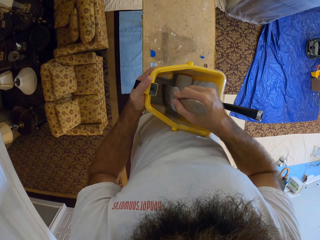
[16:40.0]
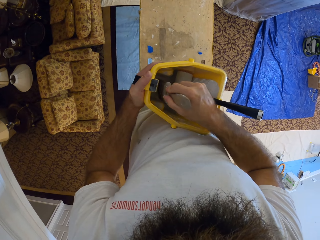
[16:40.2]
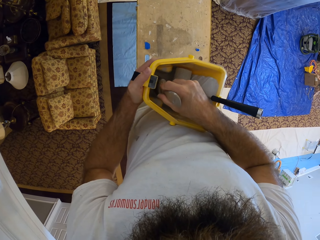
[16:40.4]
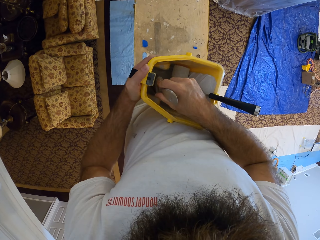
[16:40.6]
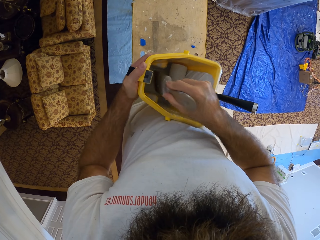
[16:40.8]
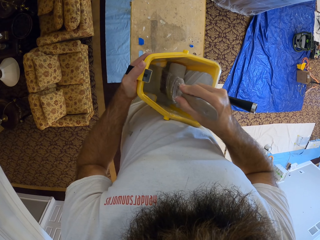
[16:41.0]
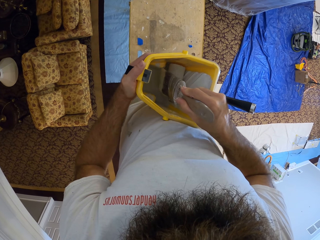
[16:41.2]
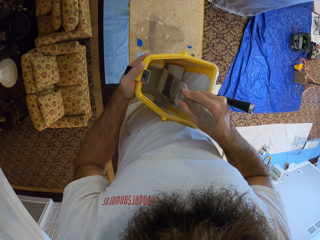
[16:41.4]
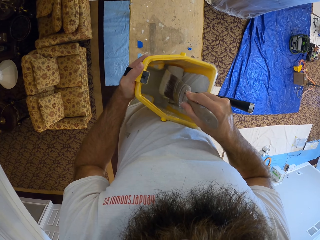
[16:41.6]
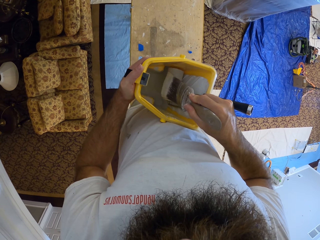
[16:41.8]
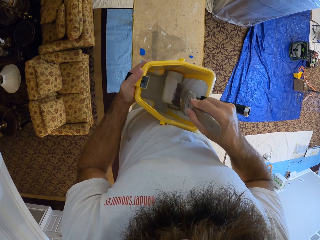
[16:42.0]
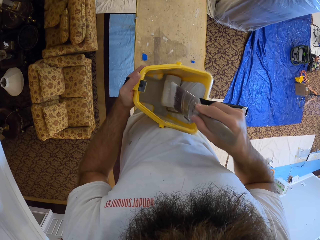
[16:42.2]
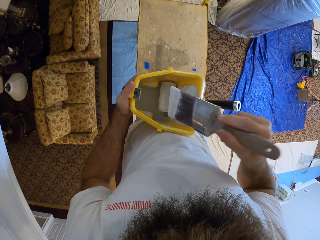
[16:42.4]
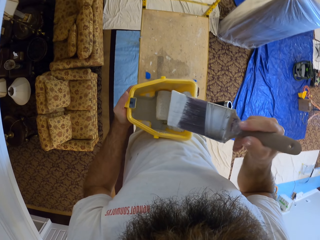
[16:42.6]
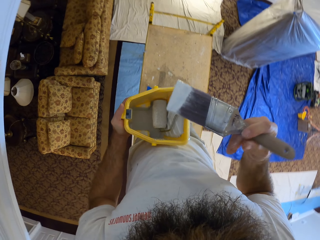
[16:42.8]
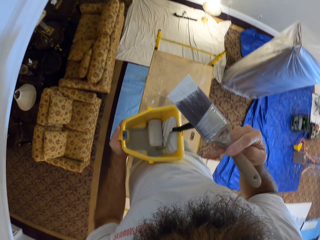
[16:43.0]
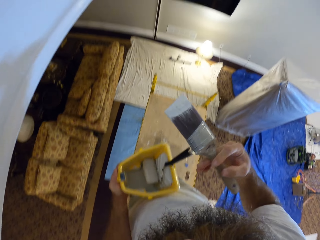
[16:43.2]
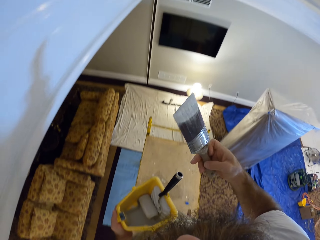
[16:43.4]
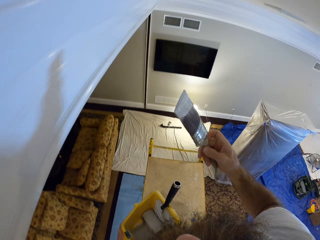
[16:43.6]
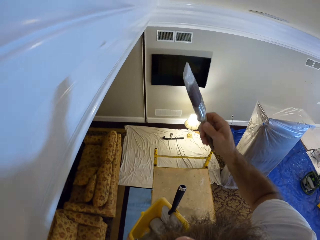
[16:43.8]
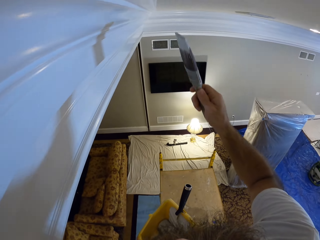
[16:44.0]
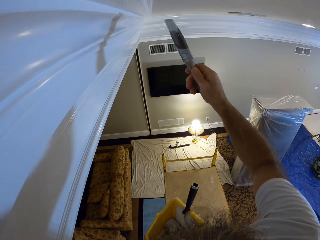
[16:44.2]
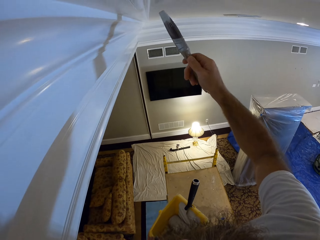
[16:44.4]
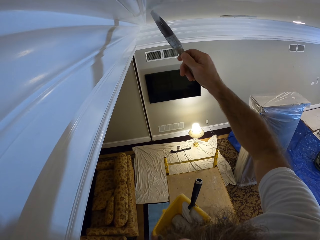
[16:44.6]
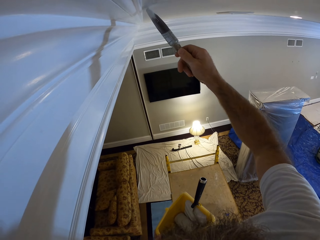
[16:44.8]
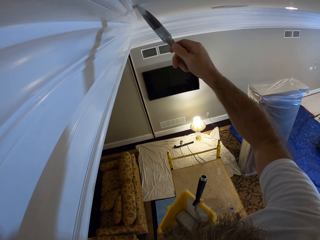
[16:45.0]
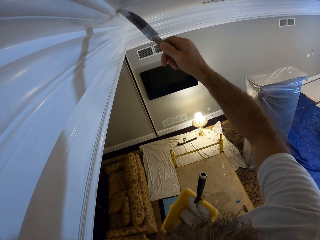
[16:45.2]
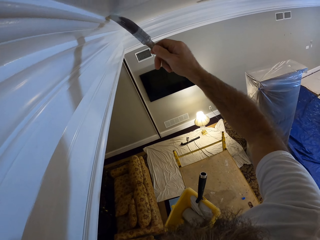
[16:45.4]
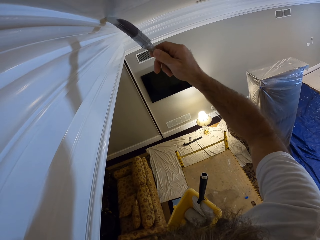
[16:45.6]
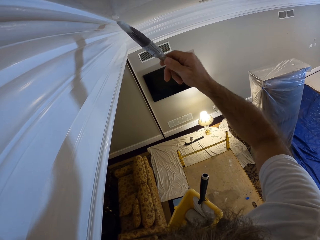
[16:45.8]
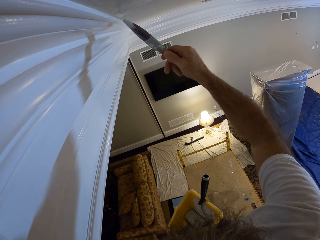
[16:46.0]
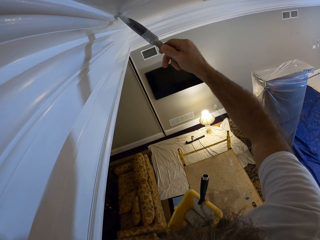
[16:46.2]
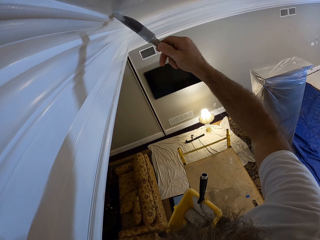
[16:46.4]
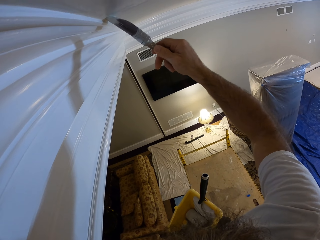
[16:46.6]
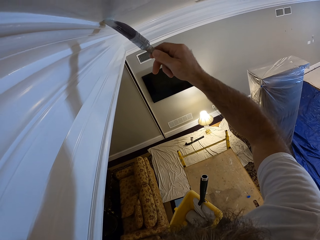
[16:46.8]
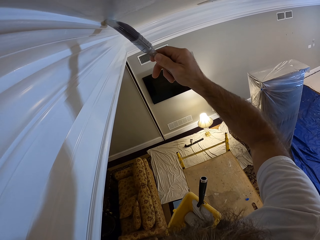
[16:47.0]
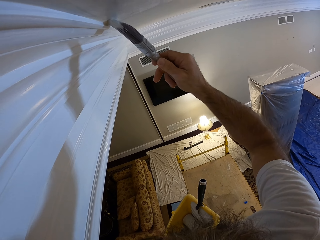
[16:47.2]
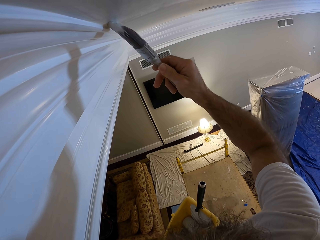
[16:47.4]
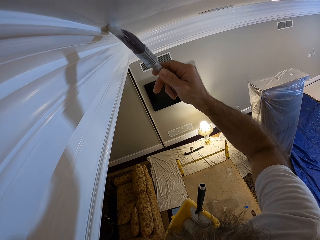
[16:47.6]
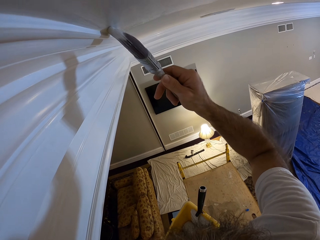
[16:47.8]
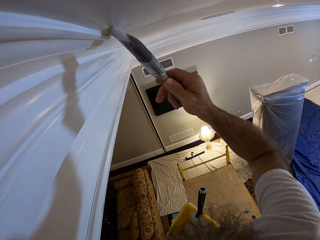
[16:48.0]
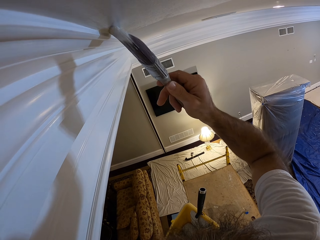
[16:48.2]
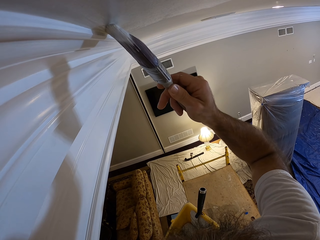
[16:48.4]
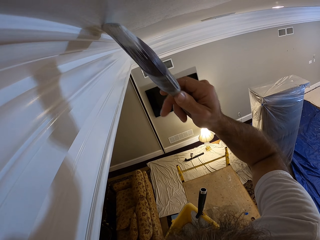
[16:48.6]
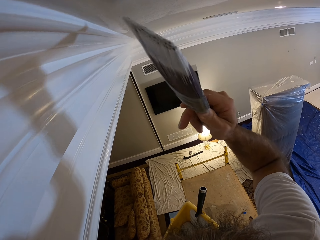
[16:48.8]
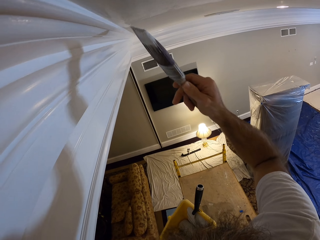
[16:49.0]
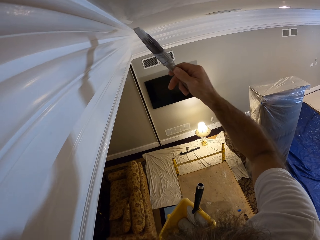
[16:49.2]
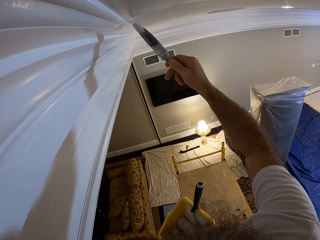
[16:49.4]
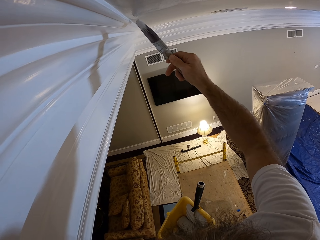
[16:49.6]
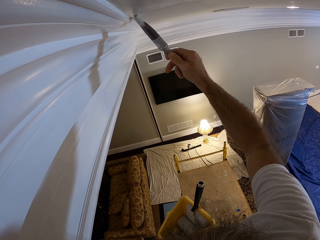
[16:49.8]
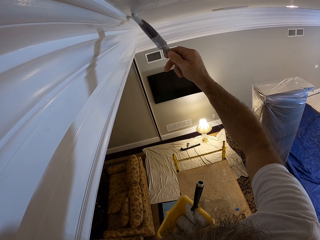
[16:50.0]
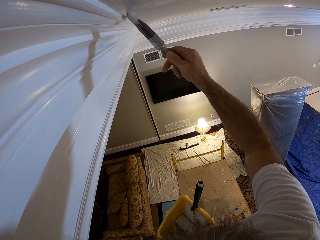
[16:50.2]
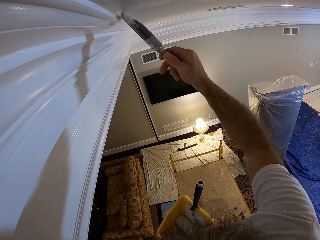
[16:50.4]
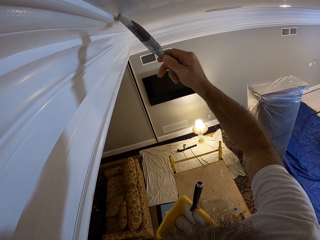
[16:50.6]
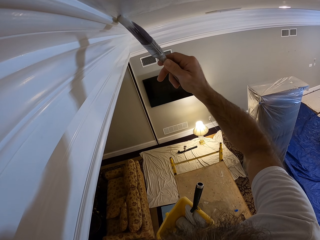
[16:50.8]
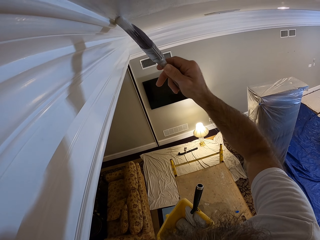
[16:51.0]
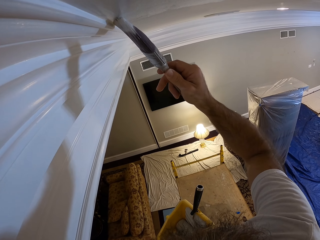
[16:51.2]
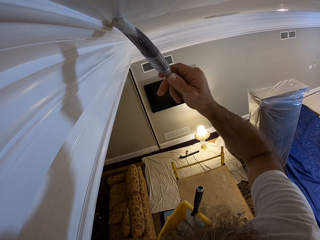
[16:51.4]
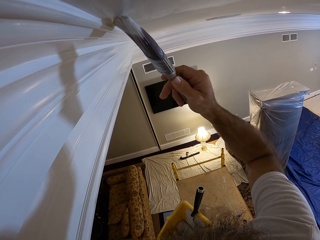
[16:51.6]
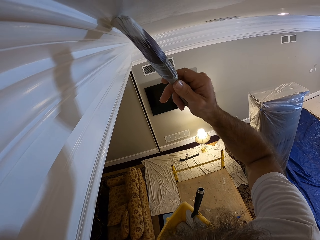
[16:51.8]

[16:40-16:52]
The camera wearer dips the paintbrush into the paint in the bucket with his right hand. He rubs the paintbrush against the paint roller brush in the bucket with his right hand. He paints the ceiling or wall of the apartment with the paintbrush in his right hand.

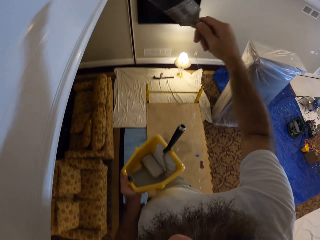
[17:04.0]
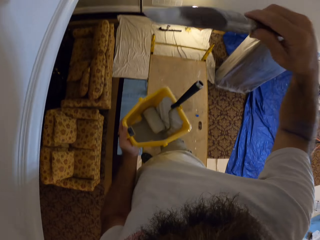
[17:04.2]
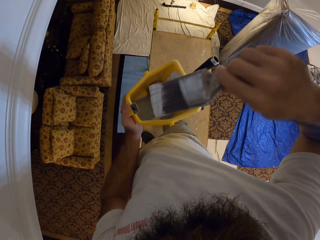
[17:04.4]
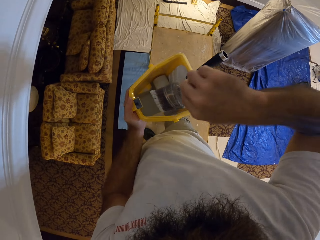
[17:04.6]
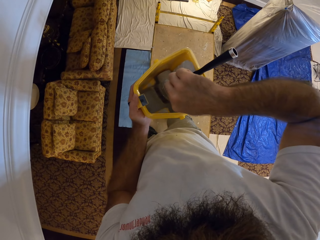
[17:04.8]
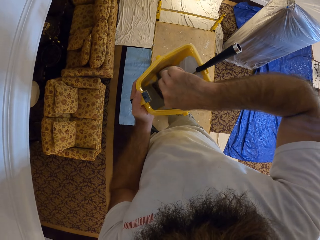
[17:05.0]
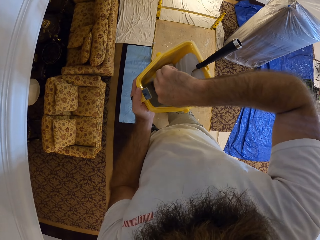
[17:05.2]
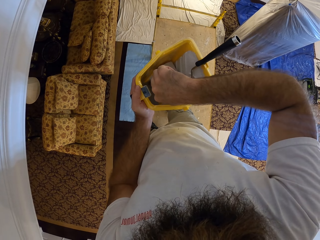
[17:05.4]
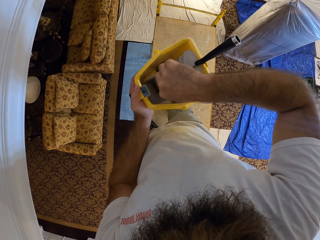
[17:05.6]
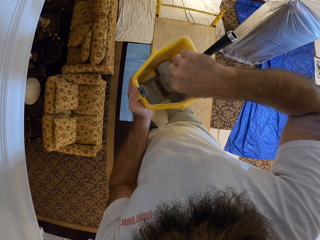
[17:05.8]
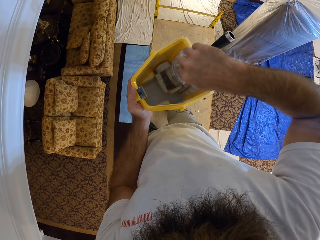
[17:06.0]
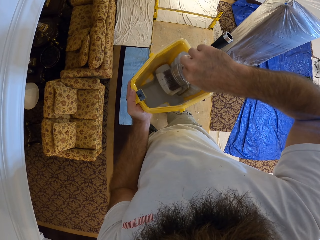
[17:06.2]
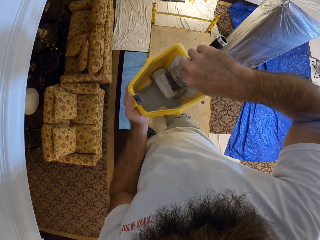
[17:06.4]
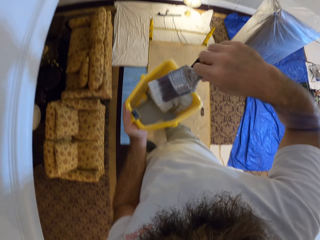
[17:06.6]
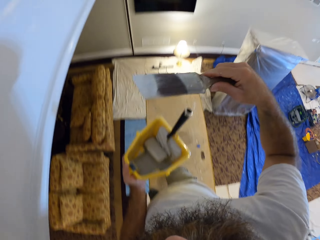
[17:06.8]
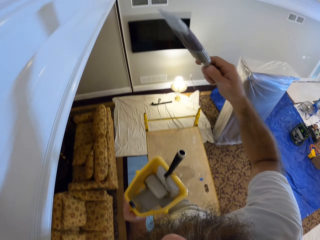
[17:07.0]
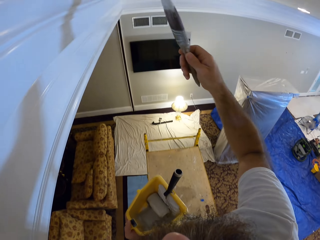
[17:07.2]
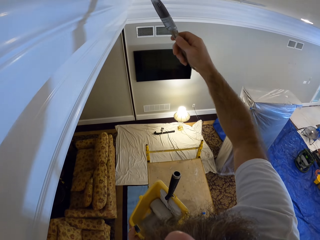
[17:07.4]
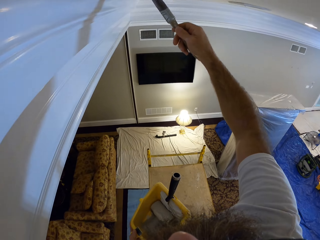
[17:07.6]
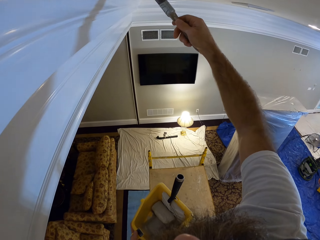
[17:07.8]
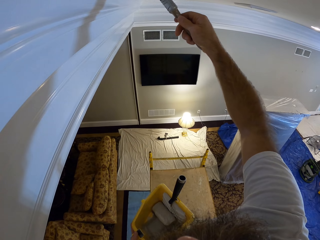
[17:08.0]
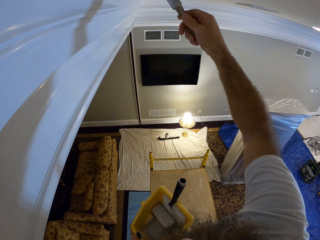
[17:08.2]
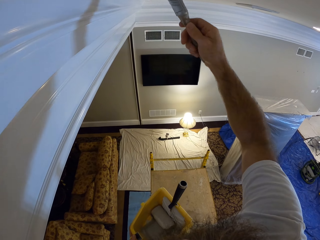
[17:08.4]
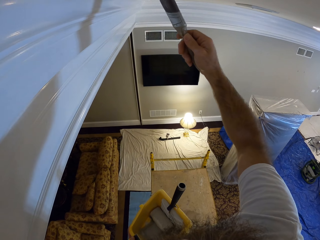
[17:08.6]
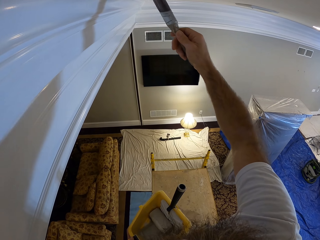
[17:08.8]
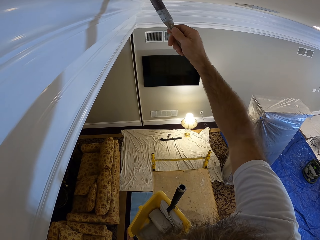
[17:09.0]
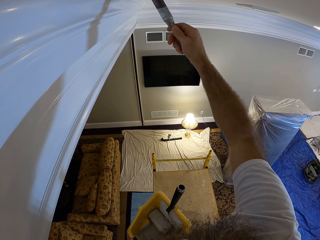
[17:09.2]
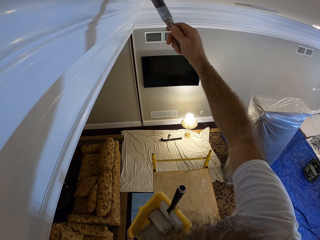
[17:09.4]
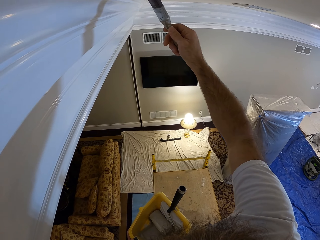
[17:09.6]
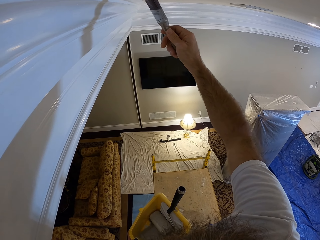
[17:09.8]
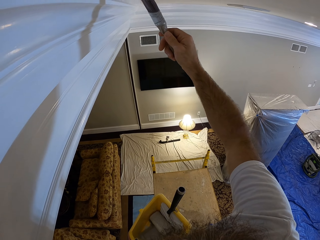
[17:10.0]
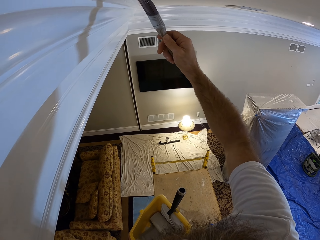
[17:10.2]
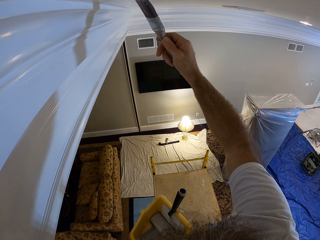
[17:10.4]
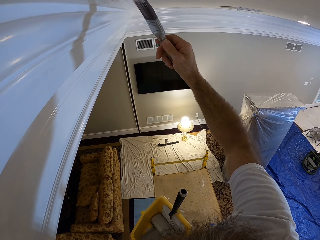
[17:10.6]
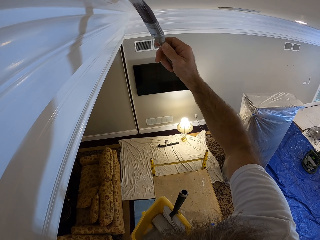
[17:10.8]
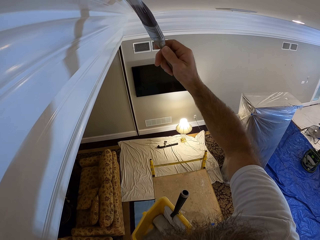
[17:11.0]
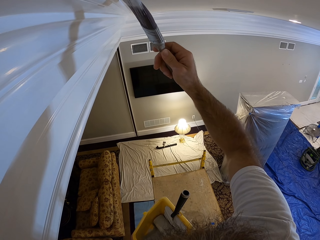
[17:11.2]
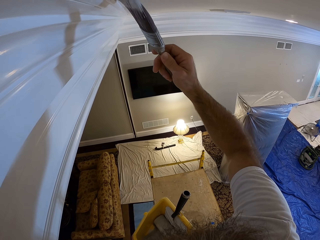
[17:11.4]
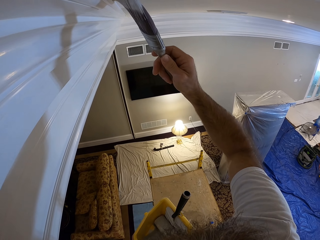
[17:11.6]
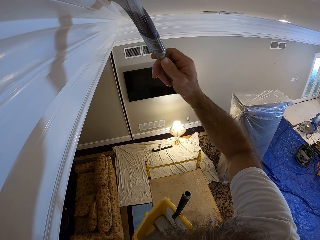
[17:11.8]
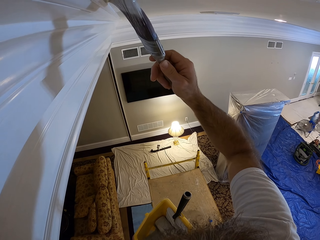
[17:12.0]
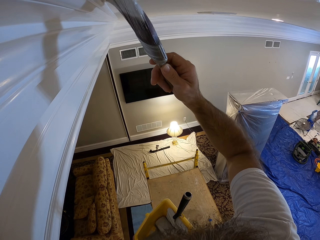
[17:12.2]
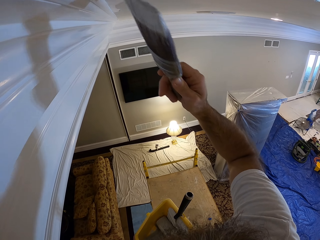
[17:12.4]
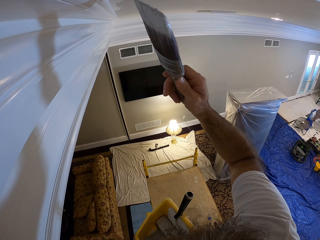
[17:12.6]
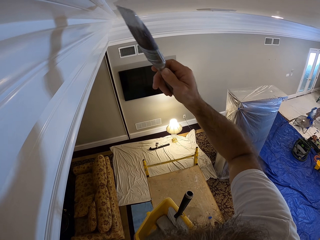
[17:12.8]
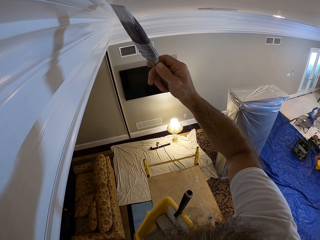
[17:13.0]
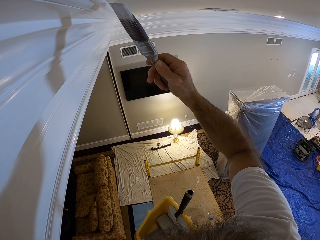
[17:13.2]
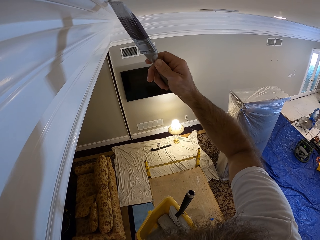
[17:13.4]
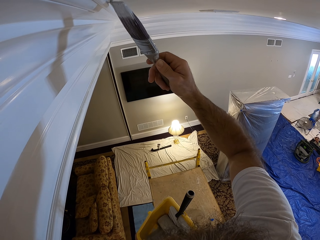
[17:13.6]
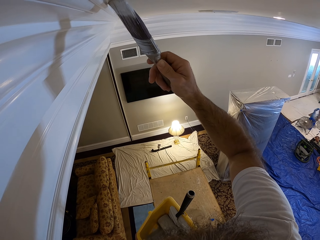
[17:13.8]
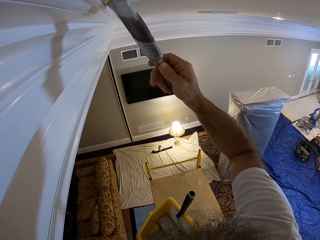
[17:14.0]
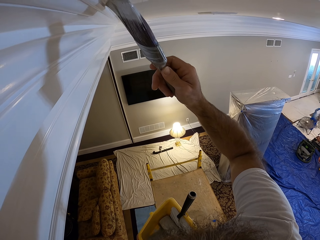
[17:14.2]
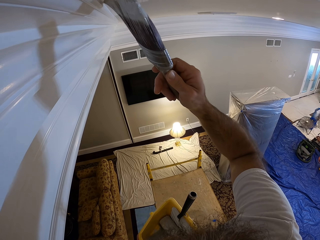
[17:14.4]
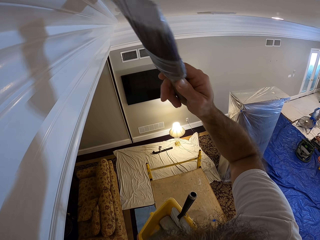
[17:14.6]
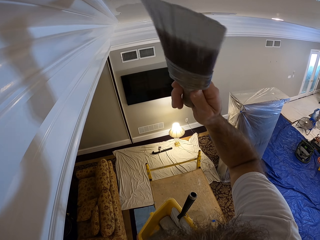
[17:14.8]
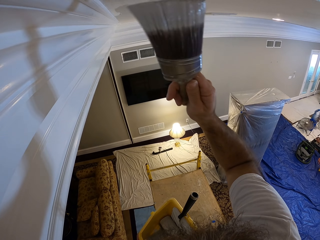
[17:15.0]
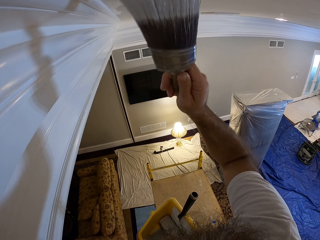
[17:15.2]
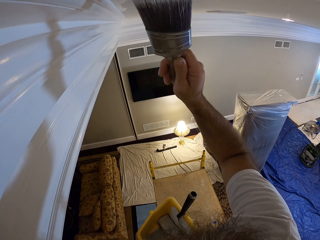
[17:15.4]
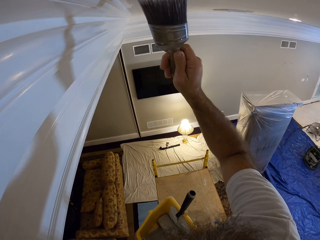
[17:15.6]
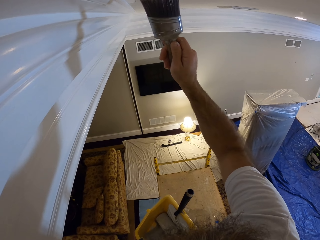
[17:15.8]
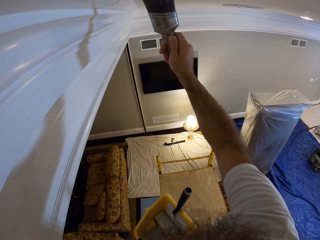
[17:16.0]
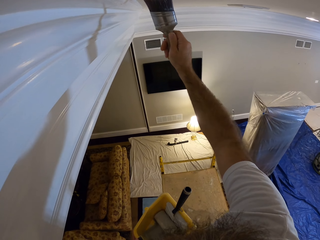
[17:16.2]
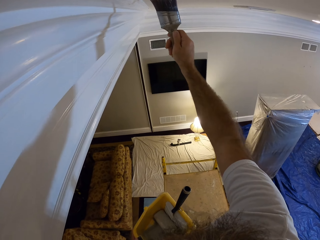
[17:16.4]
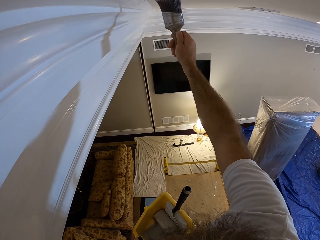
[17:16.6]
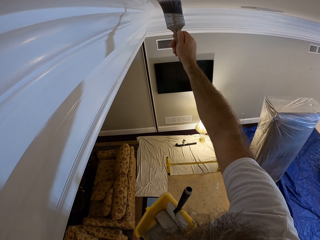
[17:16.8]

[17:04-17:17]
The camera wearer dips the paintbrush or roller brush into the paint in the bucket with his right hand. He rubs the paintbrush against the paint roller brush in the bucket with his right hand. He paints the ceiling or wall of the apartment with the paintbrush in his right hand.
